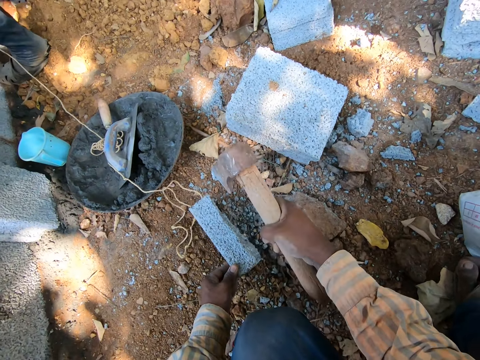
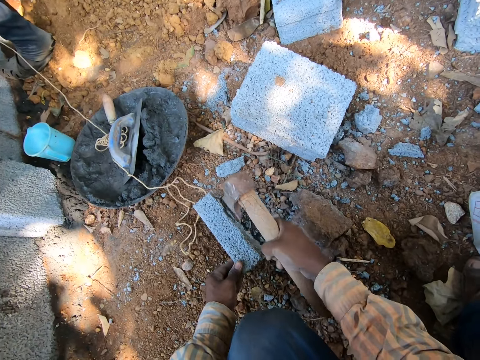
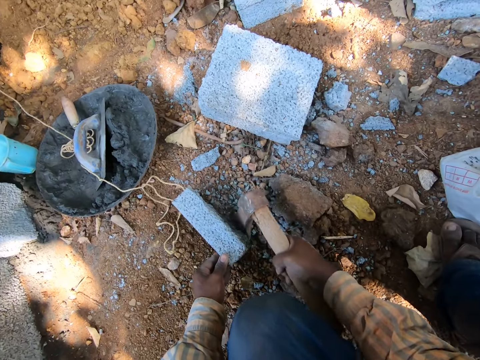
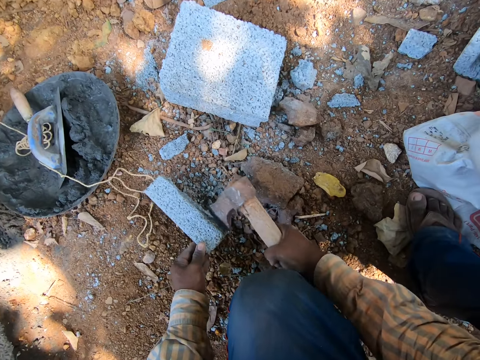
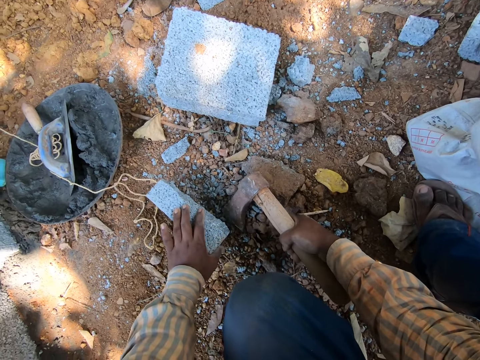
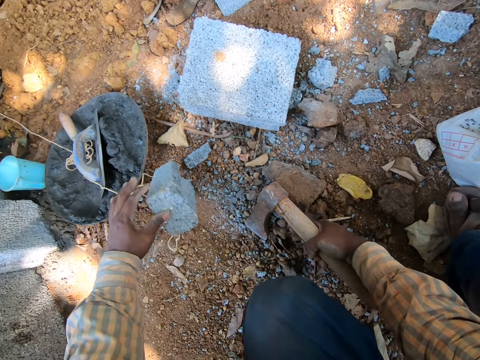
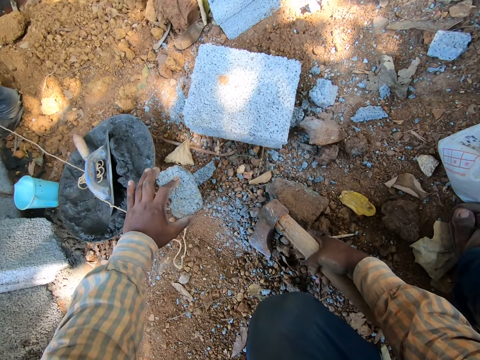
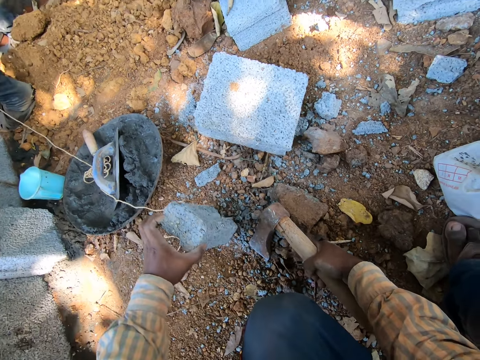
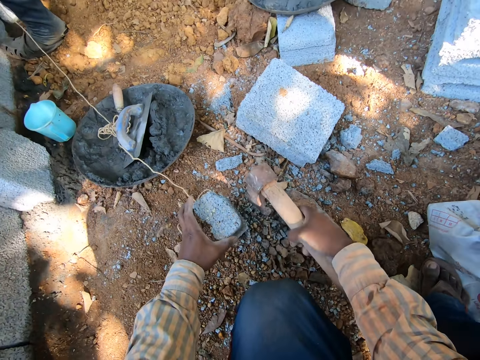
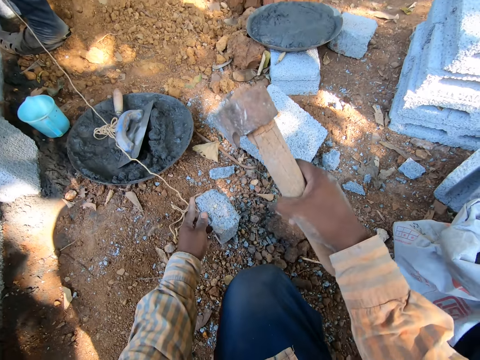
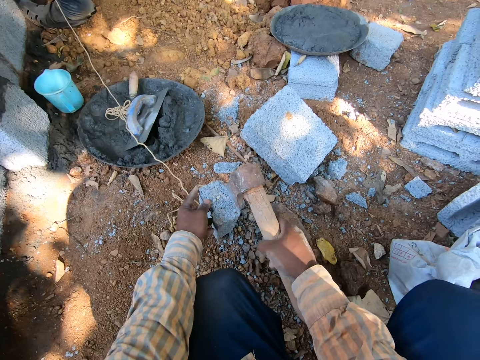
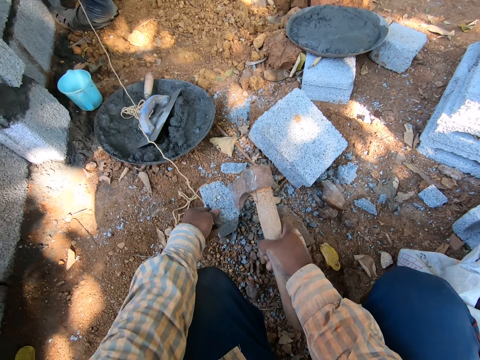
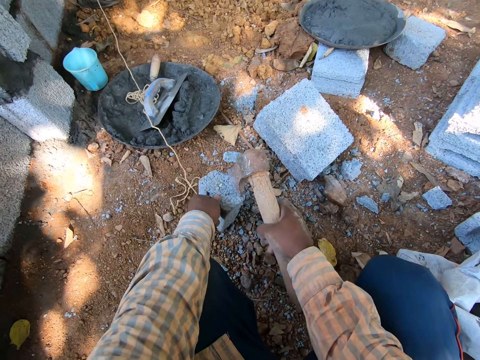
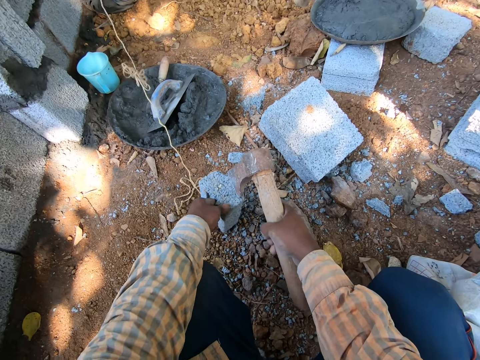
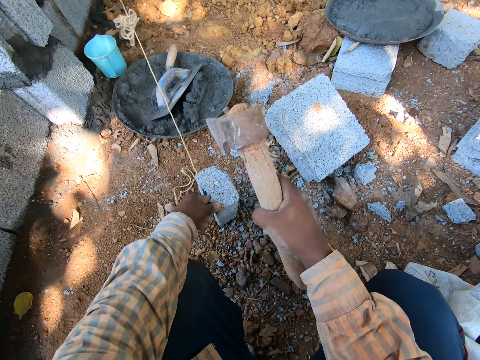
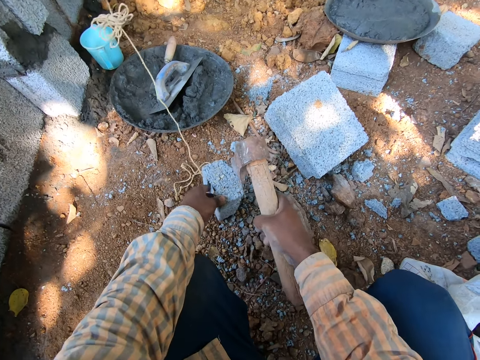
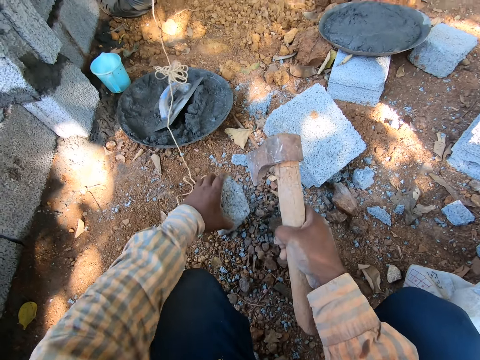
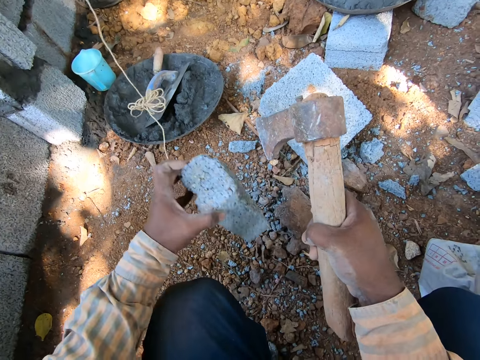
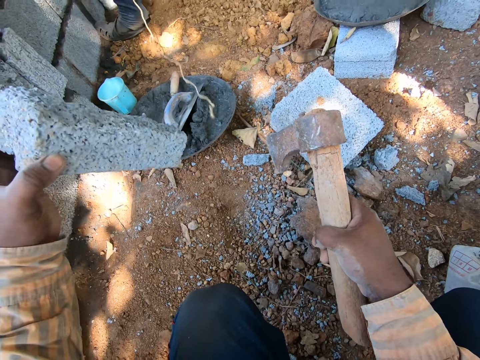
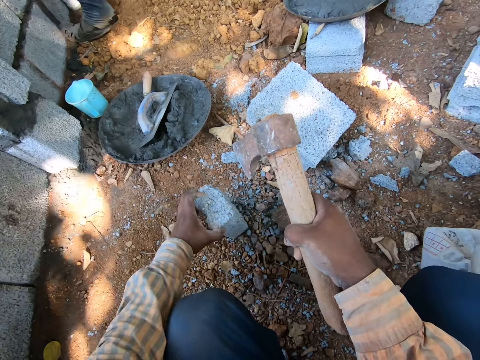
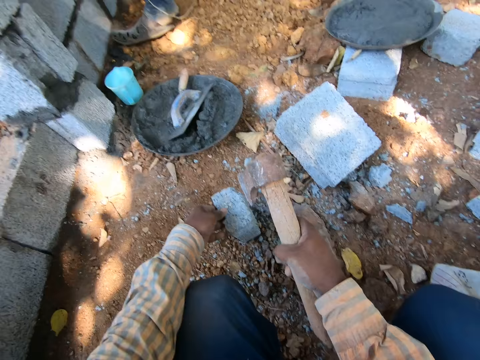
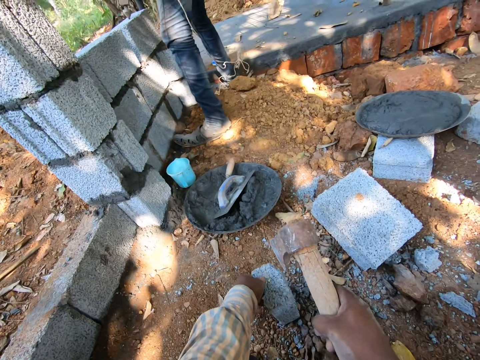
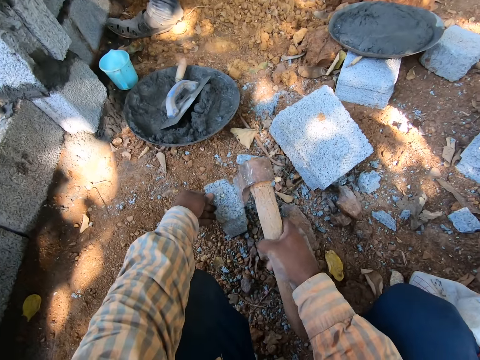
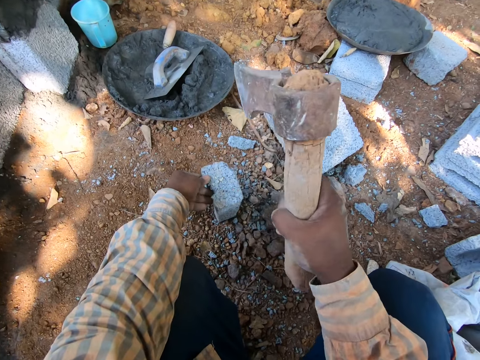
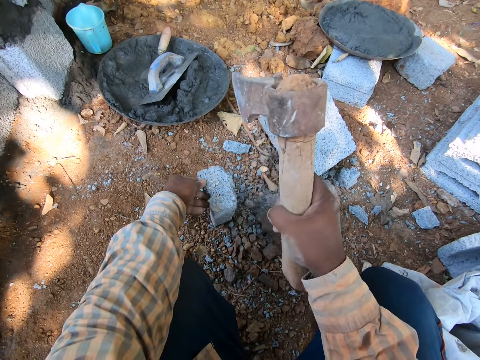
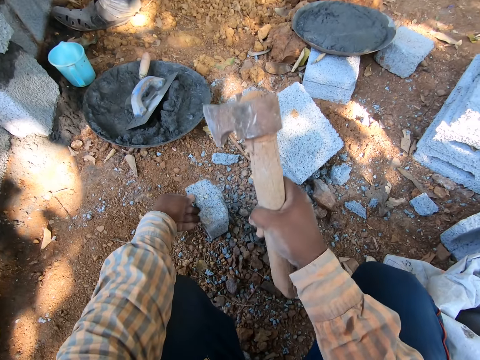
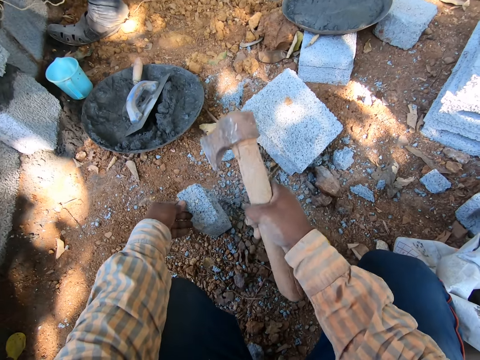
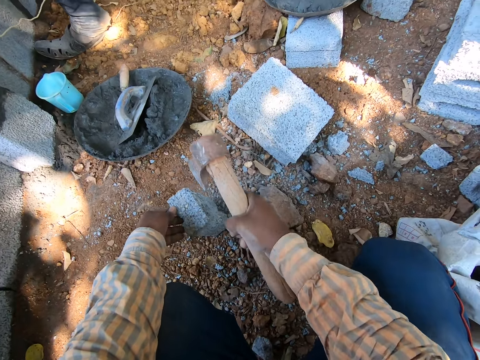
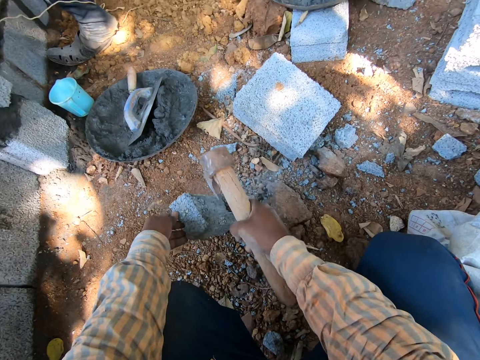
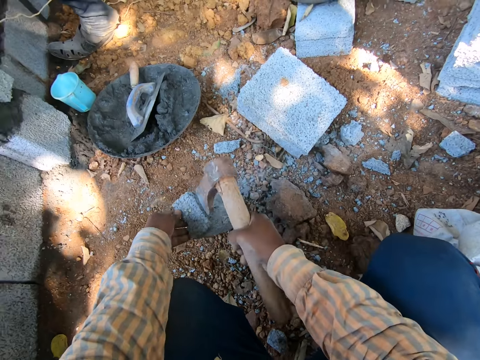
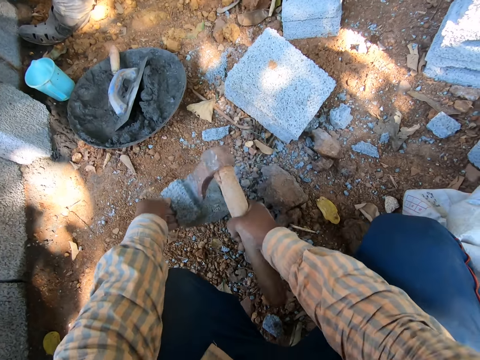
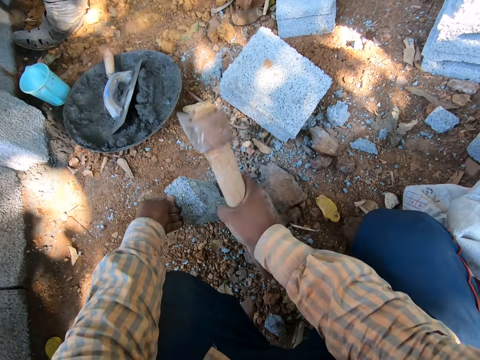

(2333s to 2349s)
The camera wearer adjusts the piece of broken block with his left hand. He moves the brick. He chops off the edges of the piece of broken block with the hatcher in his right hand. He lifts the piece of broken block from the ground with his left hand. He drops the piece of broken block on the ground with his left hand. He chops off the edges of the piece of broken block with the hatcher in his right hand.

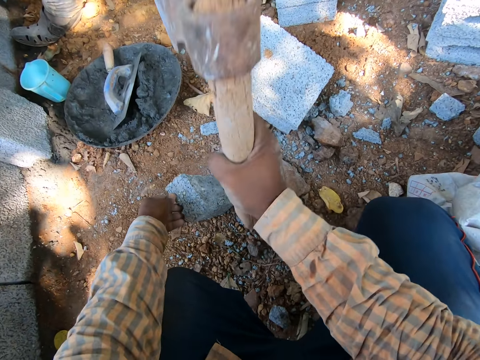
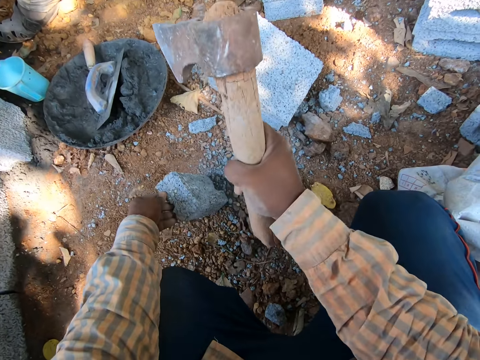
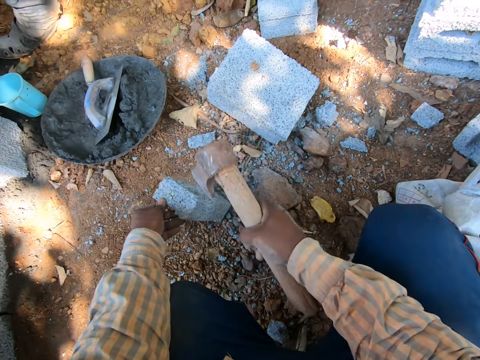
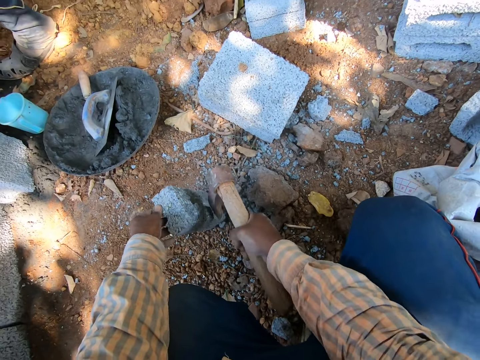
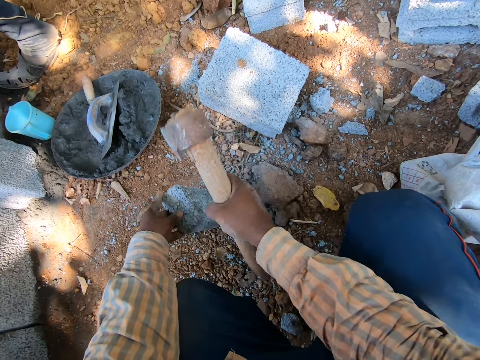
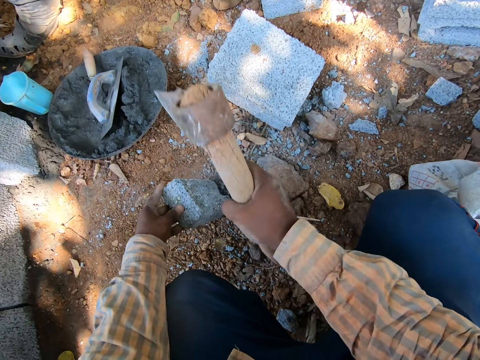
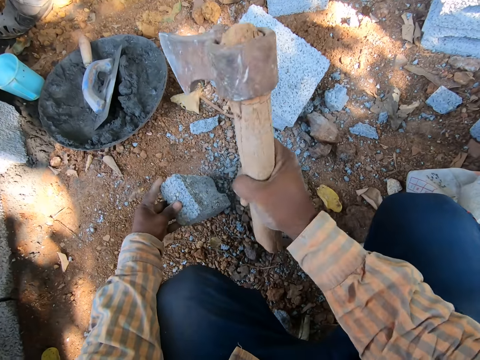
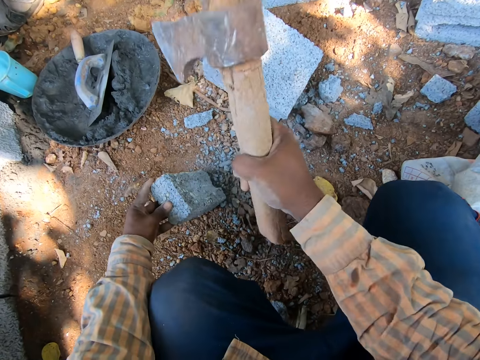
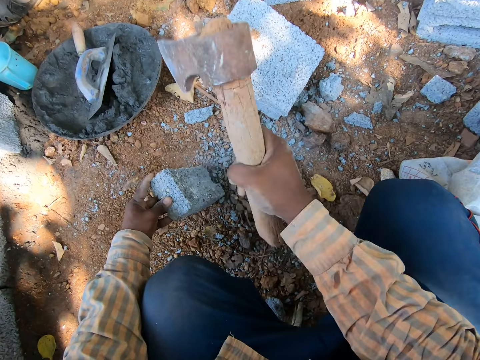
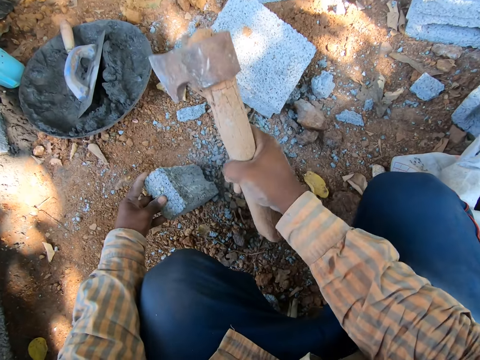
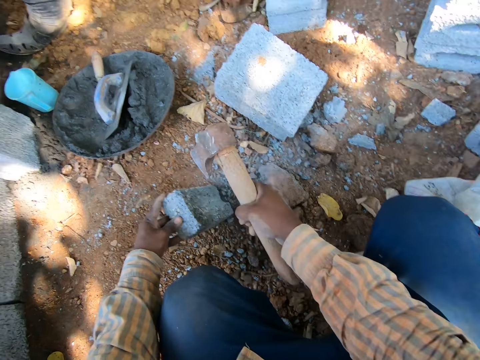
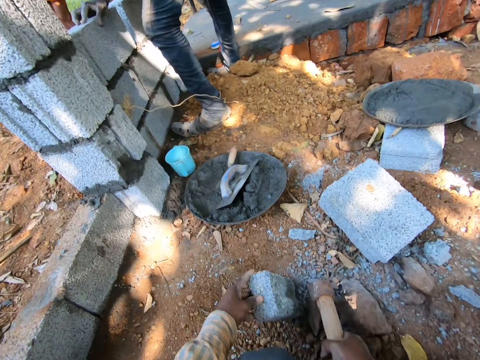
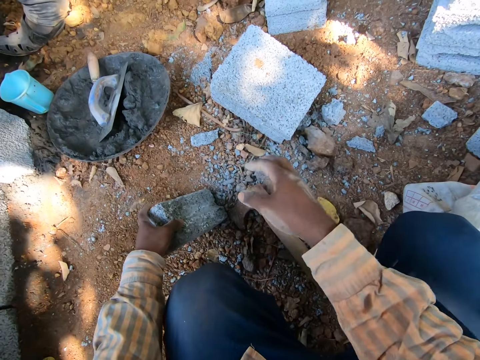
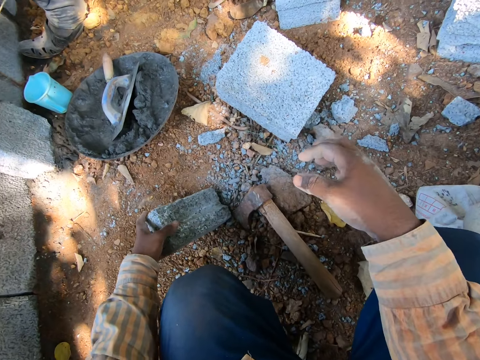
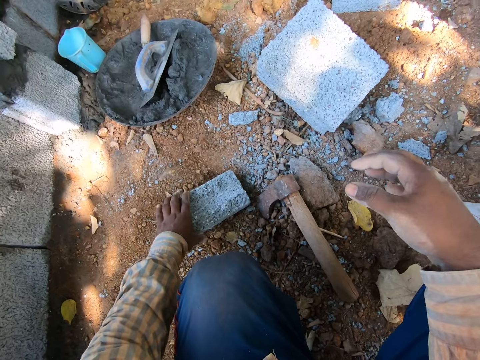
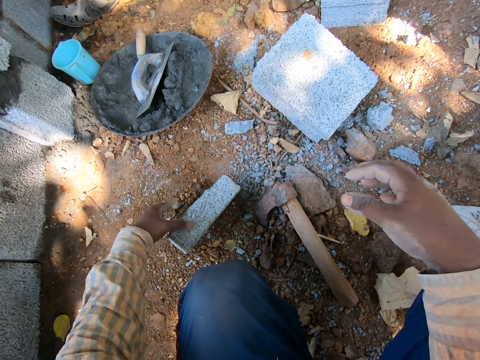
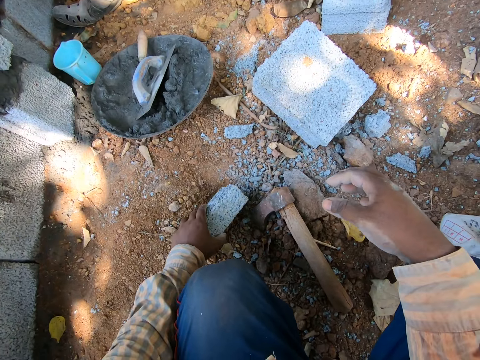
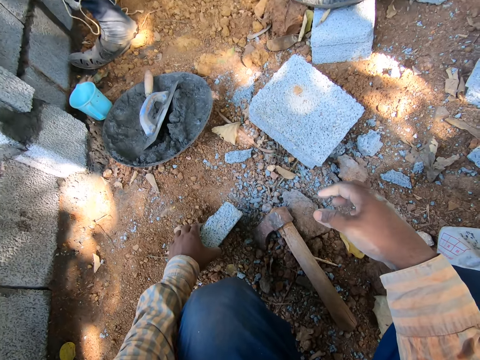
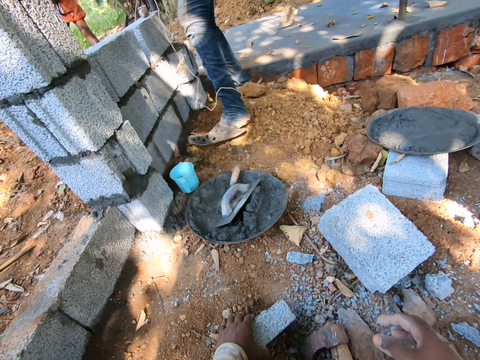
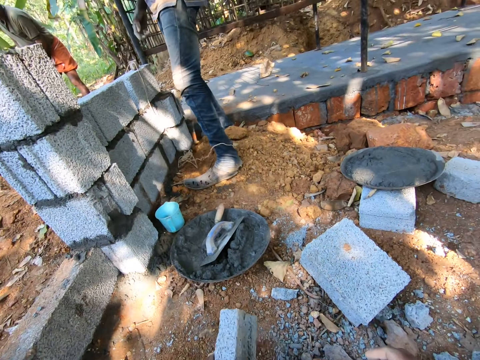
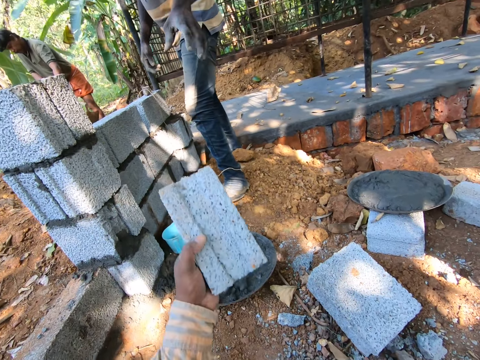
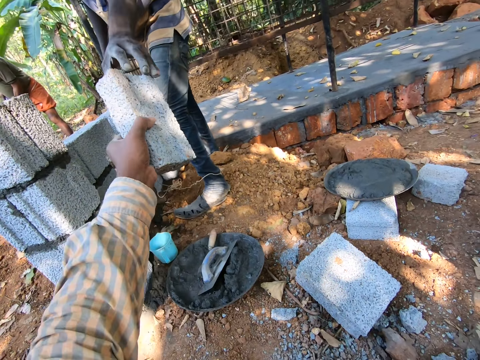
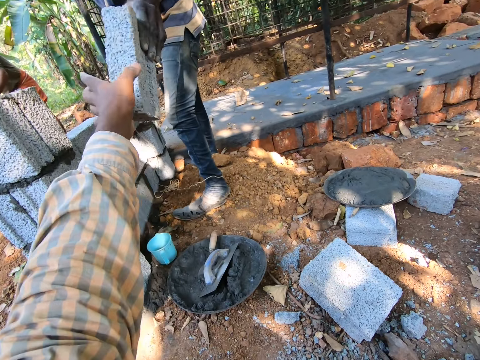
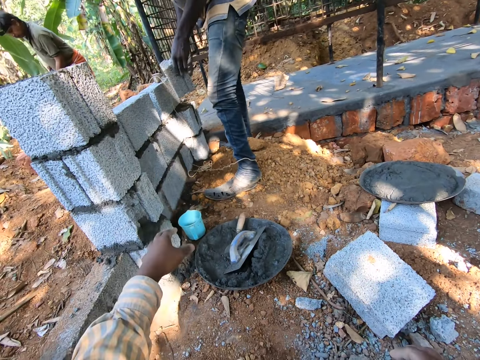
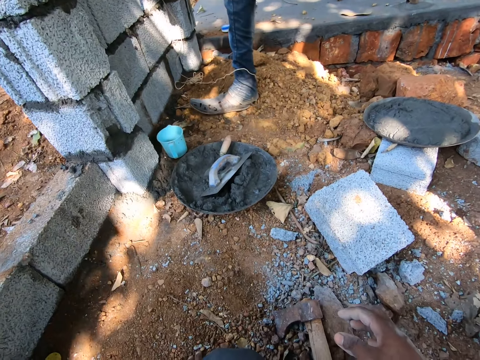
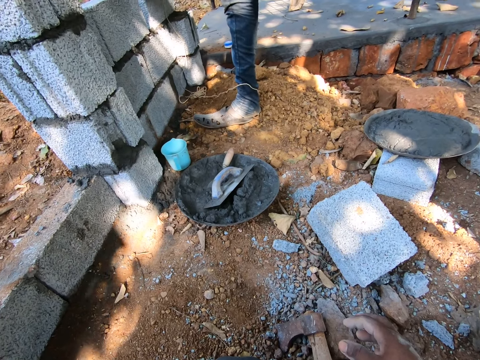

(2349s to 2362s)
The camera wearer drops the hatchet on the ground with his right hand. He drops a brick and turns the brick. He interacts with the man. He lifts the brick. He passes the piece of broken block to the man with his left hand. The man takes the piece of broken block from the camera wearer with his left hand.
